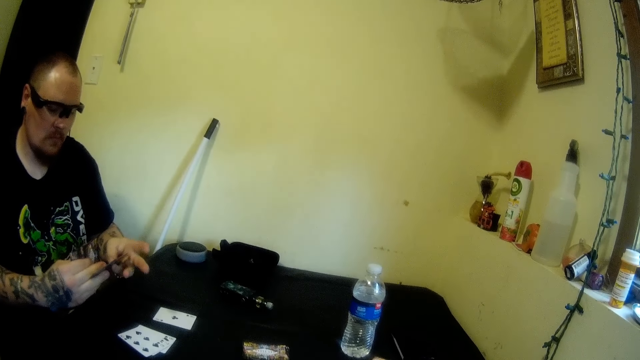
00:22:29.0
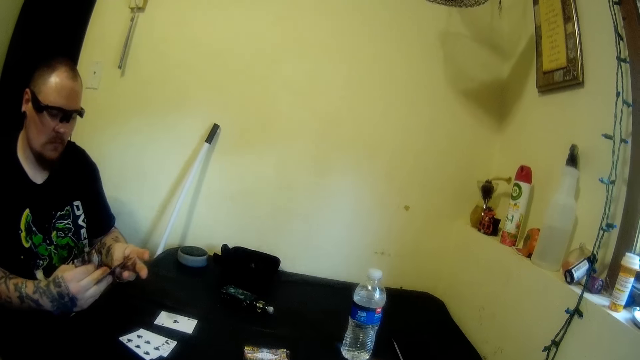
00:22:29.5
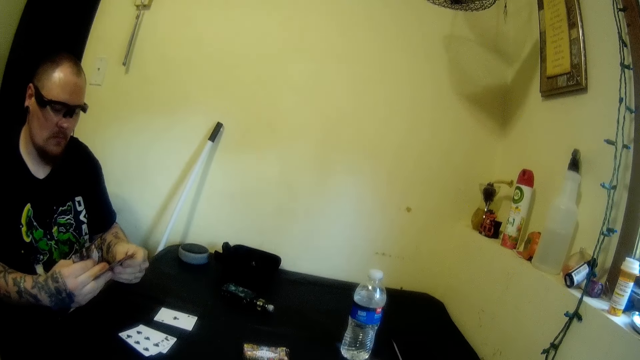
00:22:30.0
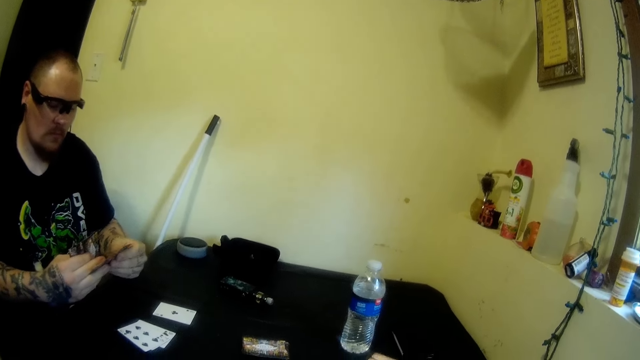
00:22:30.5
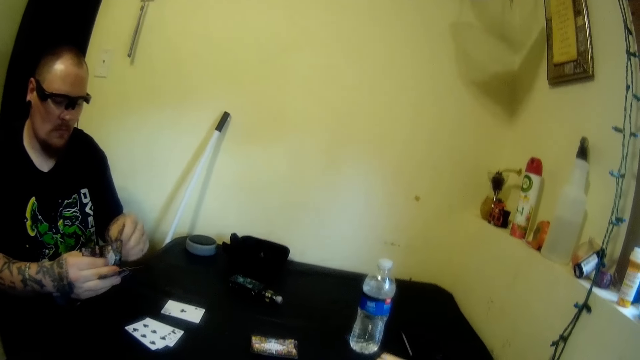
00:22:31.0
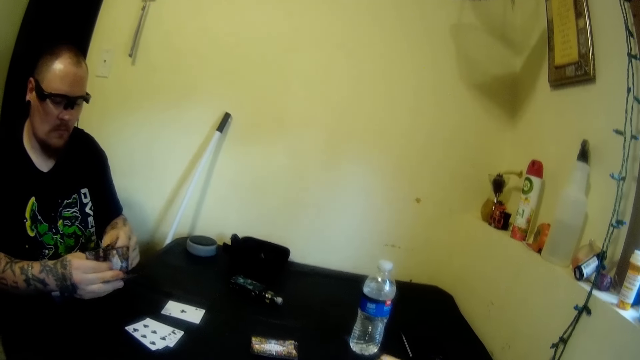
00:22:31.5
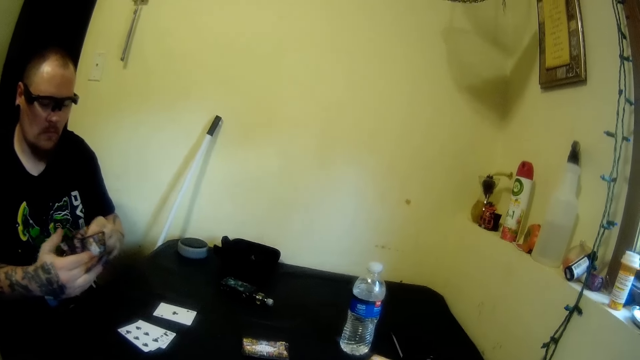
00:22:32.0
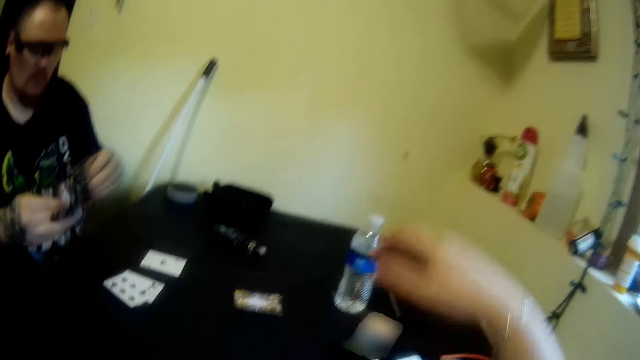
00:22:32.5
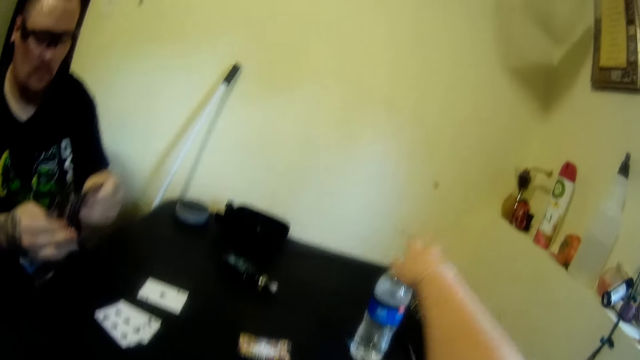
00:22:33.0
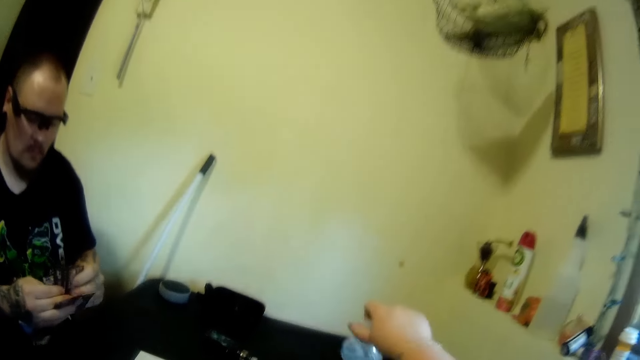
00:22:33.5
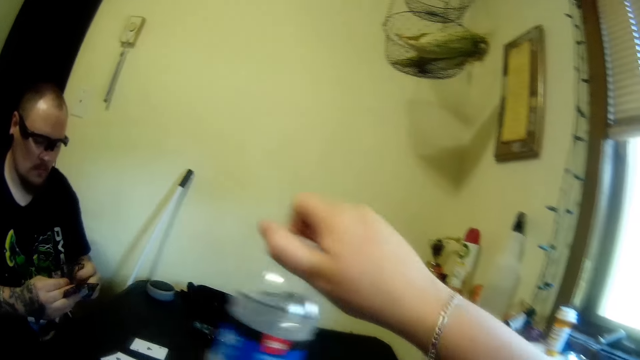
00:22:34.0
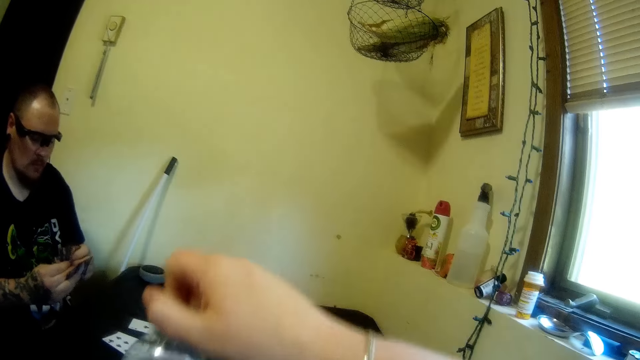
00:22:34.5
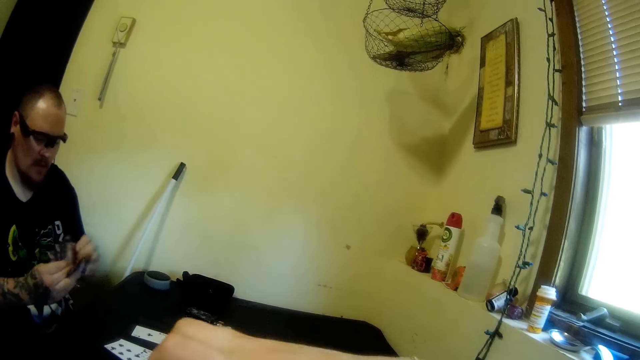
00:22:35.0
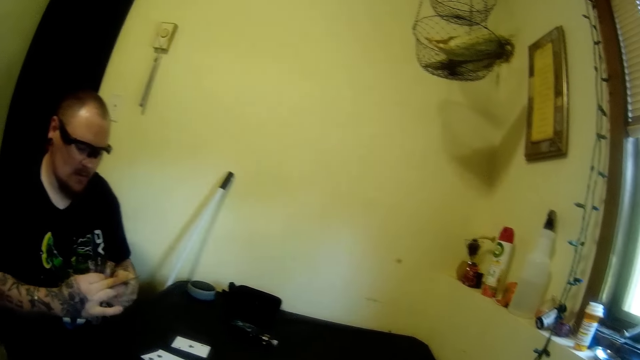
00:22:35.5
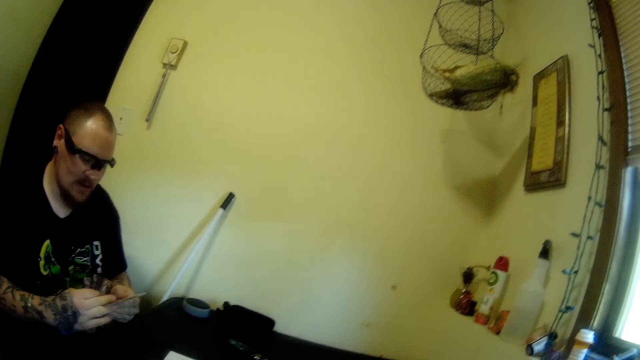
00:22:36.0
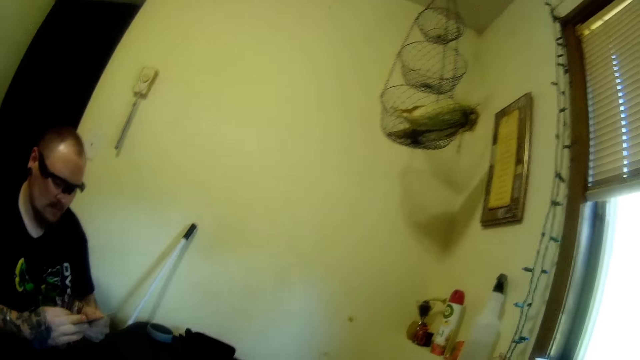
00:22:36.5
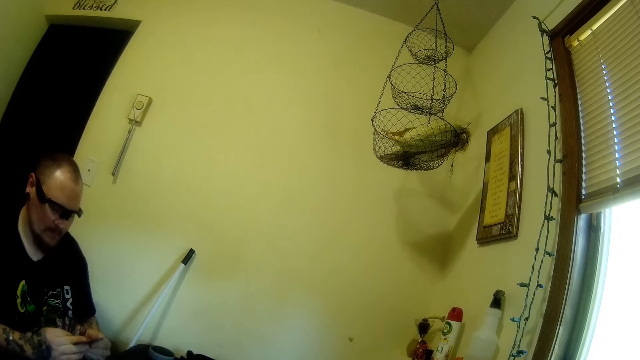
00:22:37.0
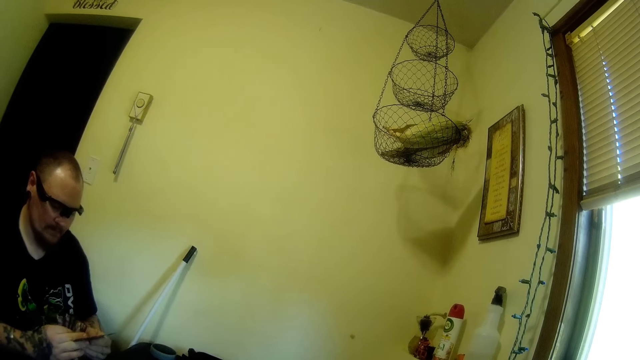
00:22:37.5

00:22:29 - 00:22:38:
The camera wearer picks a bottle of water from the table with her right hand.

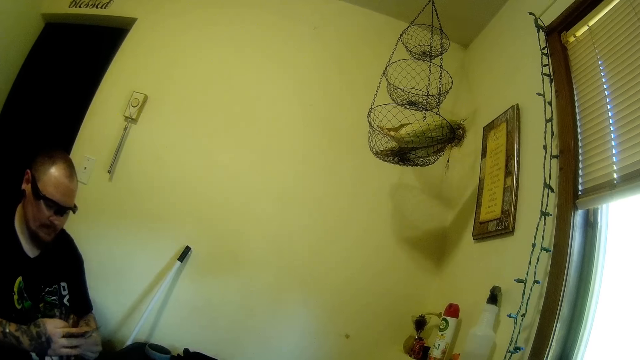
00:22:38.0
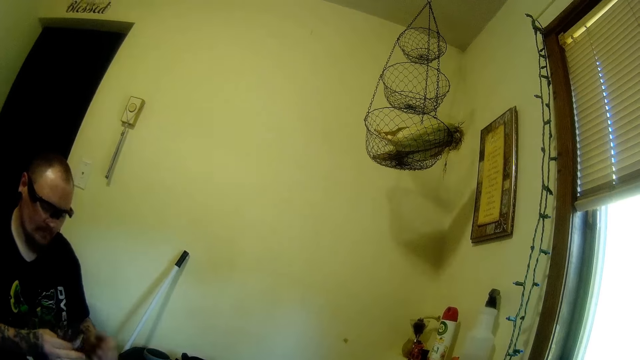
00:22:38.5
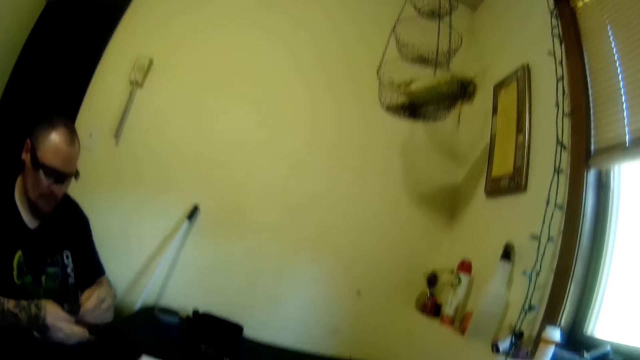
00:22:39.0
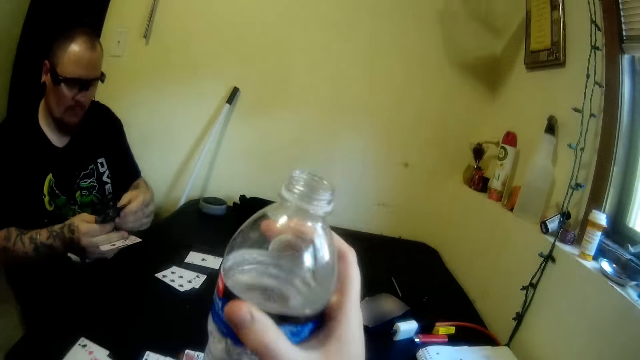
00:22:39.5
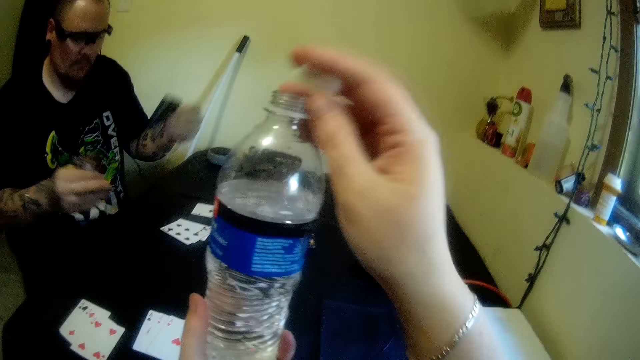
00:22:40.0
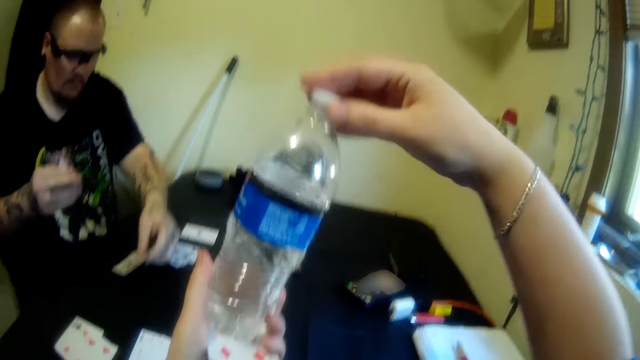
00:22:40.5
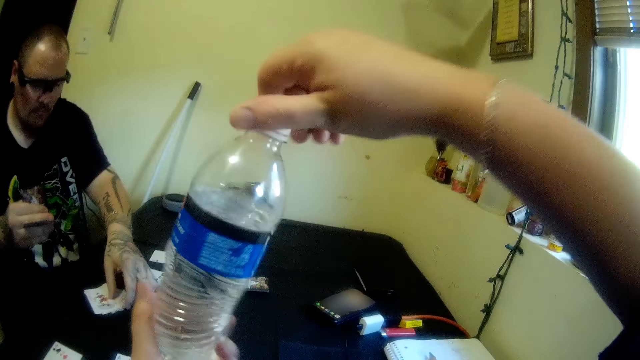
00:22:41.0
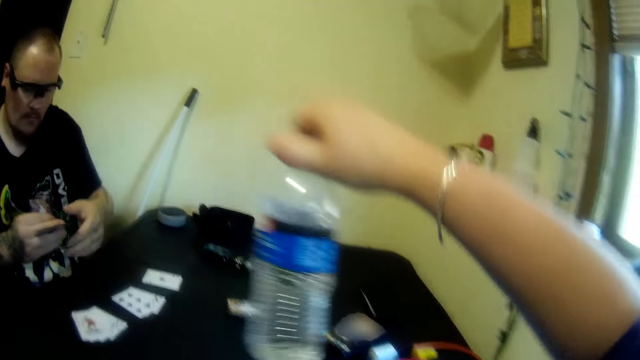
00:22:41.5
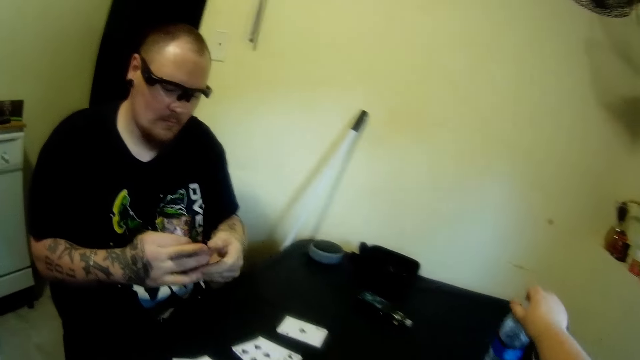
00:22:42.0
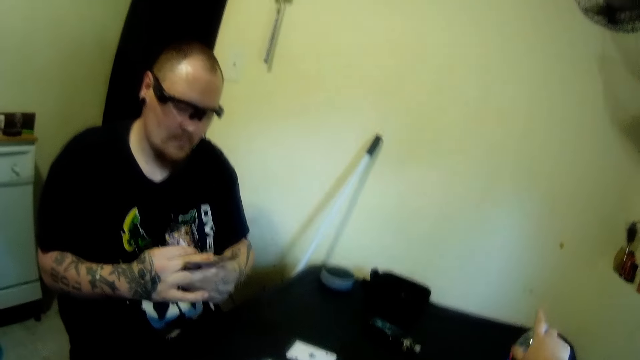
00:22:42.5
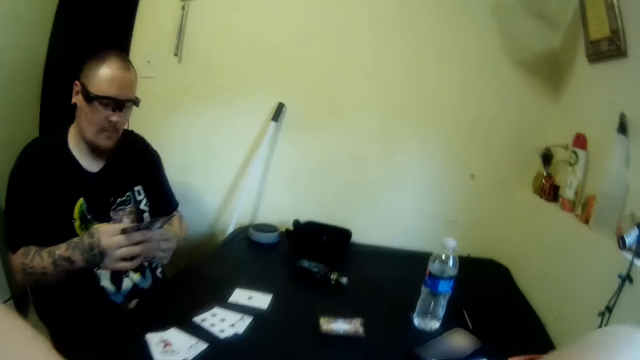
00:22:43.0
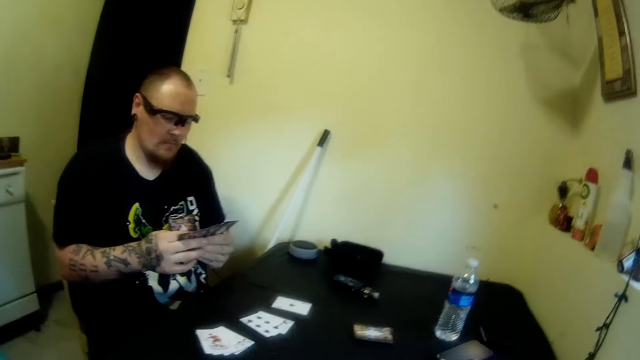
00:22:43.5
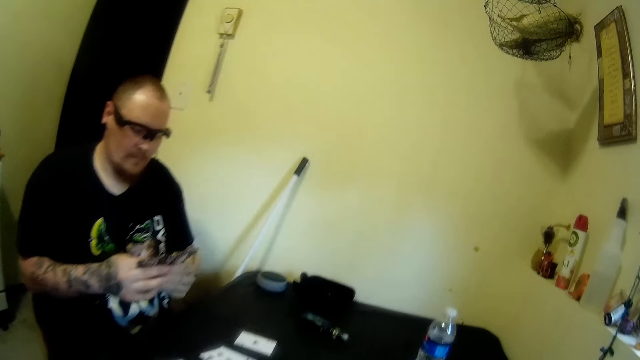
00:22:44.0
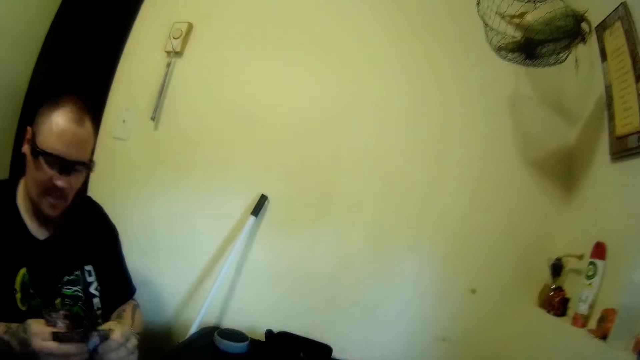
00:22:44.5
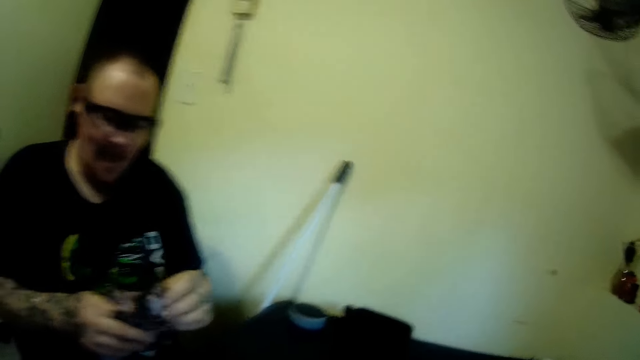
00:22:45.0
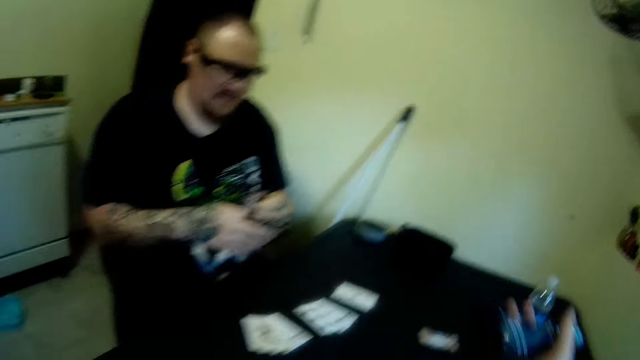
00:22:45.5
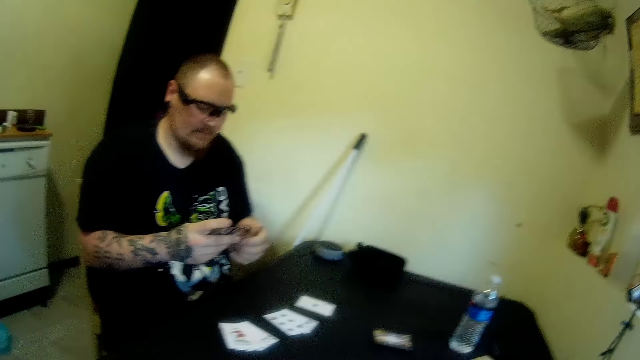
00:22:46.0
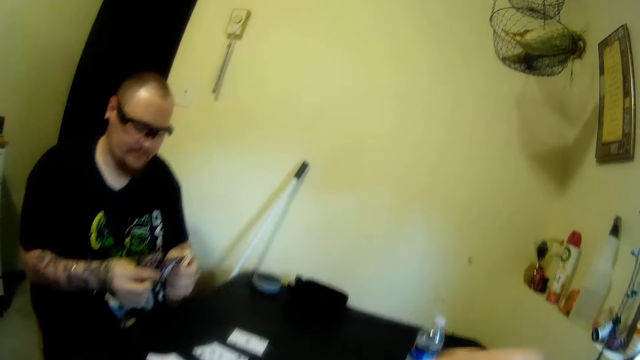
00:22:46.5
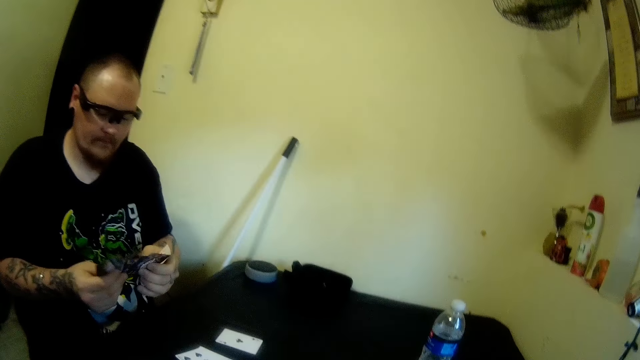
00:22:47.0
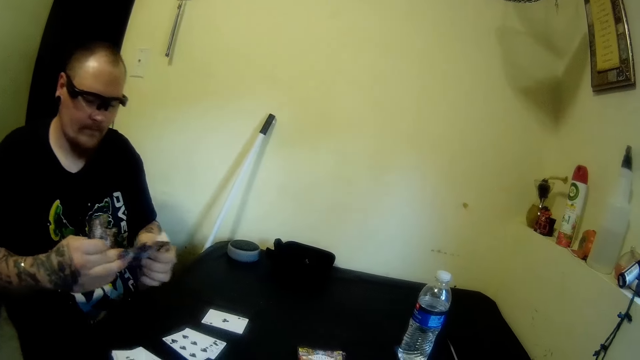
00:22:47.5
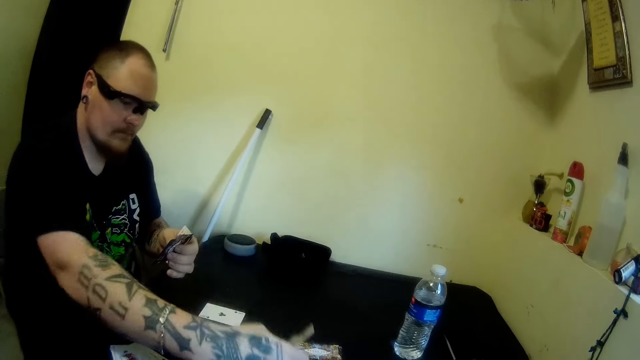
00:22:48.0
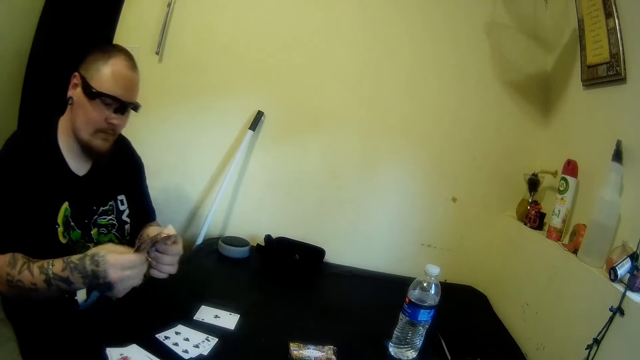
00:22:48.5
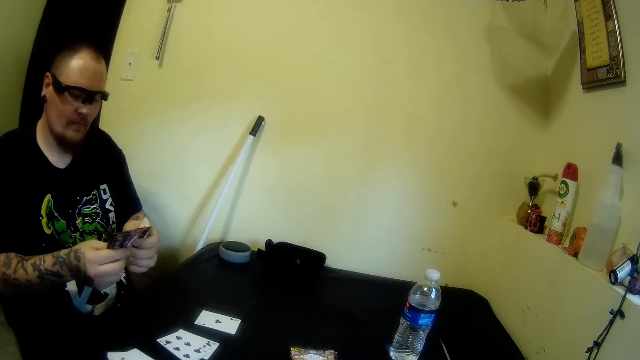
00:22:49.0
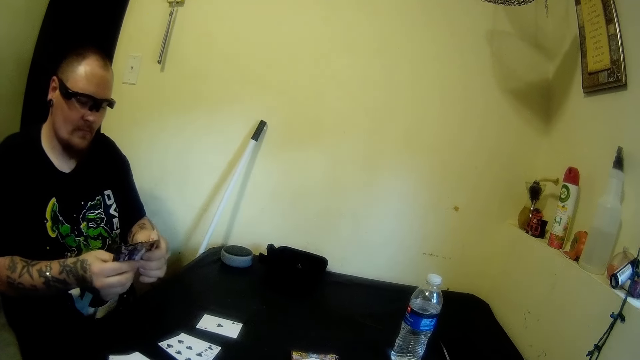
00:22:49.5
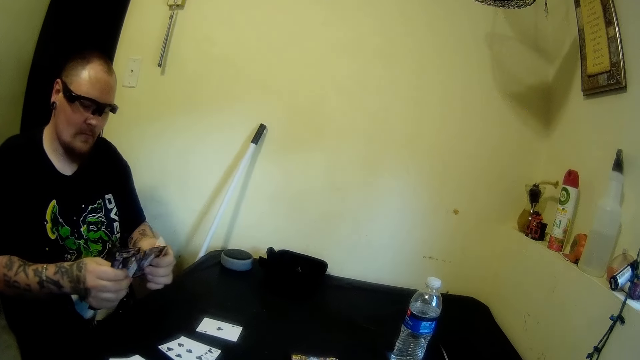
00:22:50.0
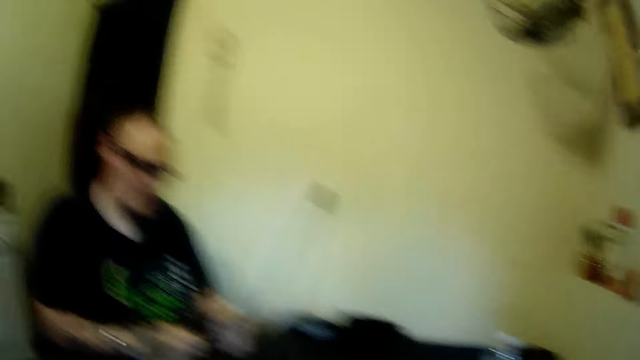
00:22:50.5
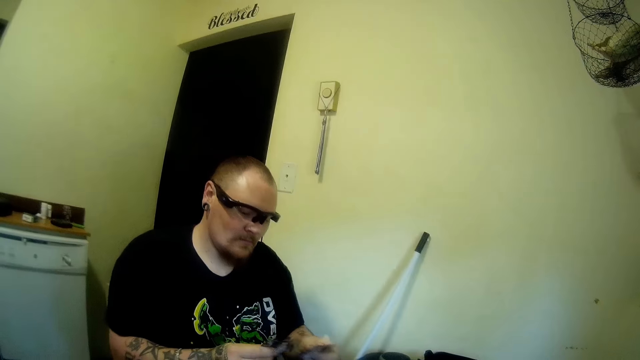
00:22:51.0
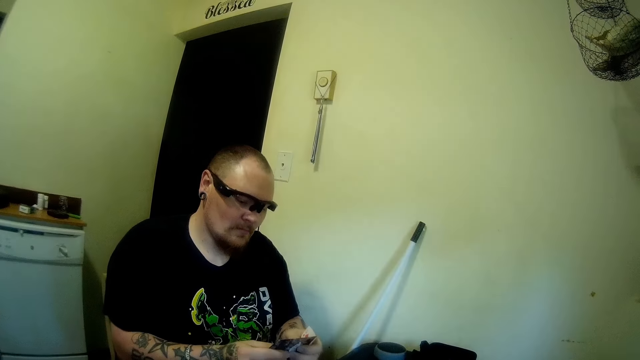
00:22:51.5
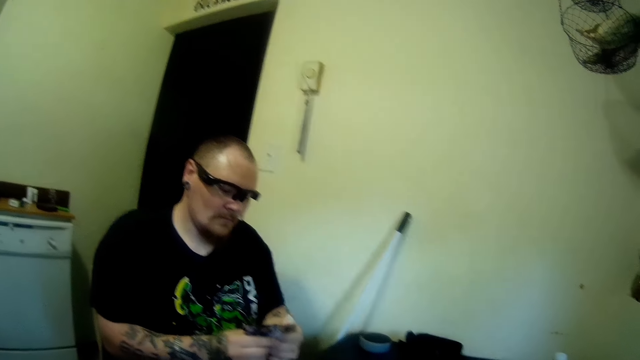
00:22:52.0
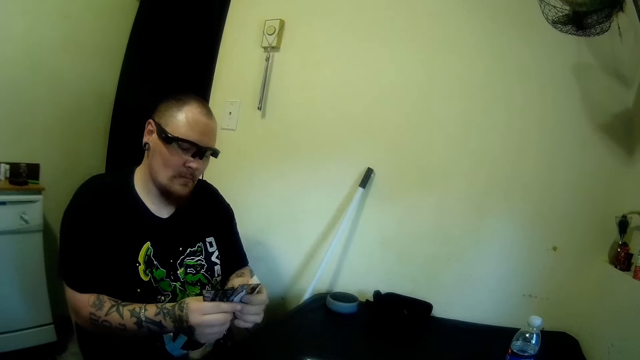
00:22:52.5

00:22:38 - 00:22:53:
The camera wearer covers the bottle of water with the lid in her right hand. She drops the bottle of water on the table with her right hand. She picks a vape pen from the table. The man arranges his cards. The man drops a card on the table, on the others. The man arranges his cards. The camera wearer speaks to the man and looks at the man.
